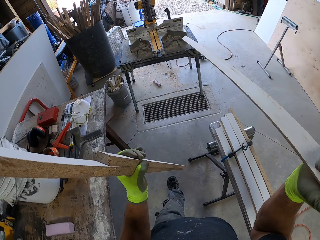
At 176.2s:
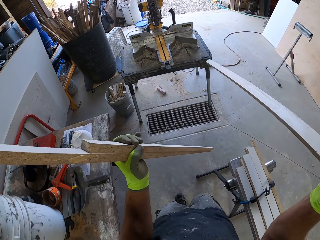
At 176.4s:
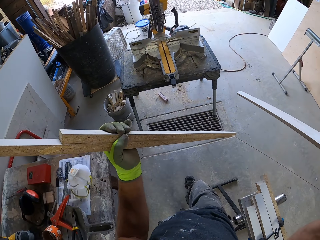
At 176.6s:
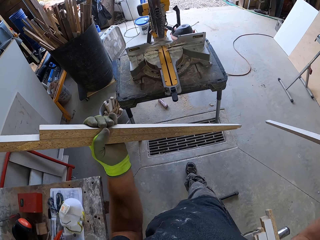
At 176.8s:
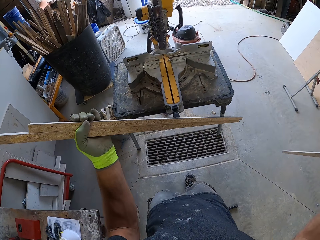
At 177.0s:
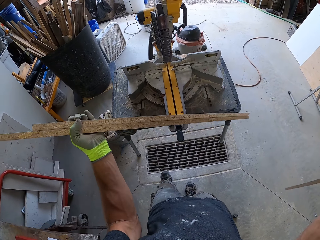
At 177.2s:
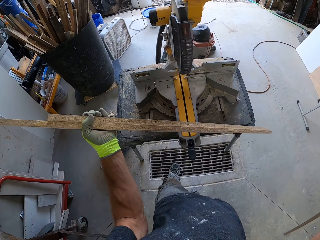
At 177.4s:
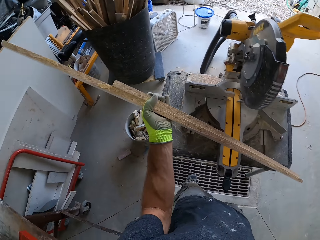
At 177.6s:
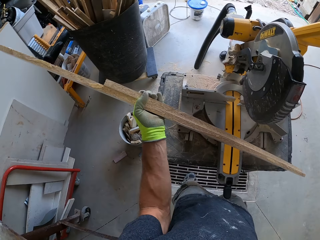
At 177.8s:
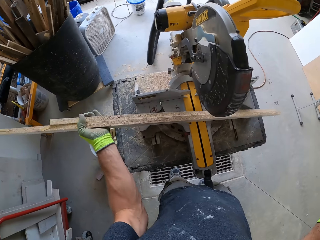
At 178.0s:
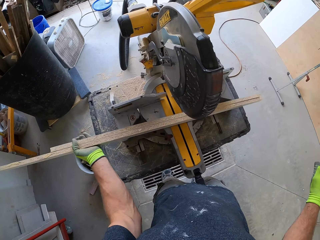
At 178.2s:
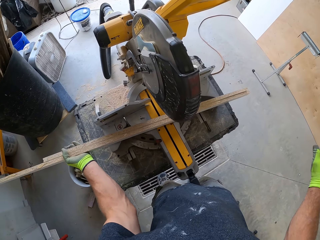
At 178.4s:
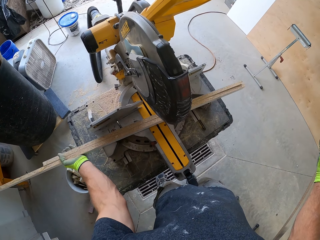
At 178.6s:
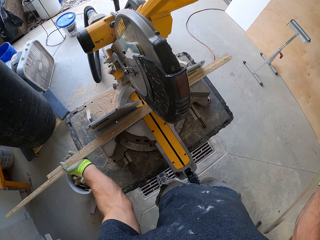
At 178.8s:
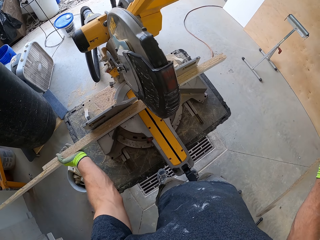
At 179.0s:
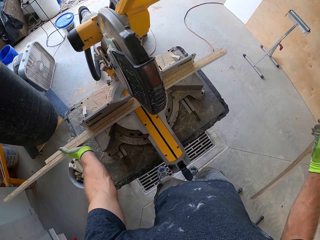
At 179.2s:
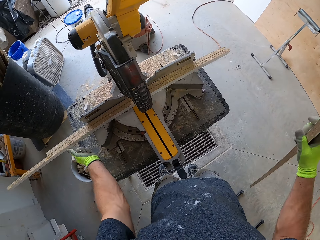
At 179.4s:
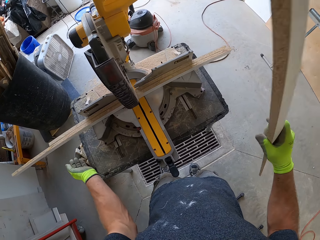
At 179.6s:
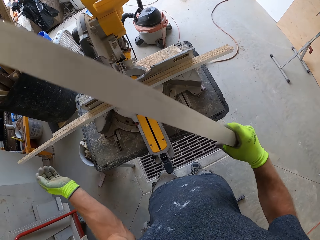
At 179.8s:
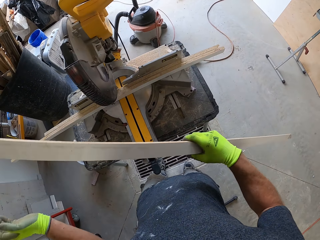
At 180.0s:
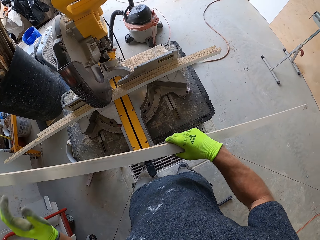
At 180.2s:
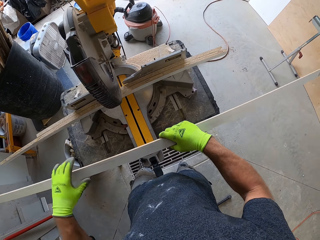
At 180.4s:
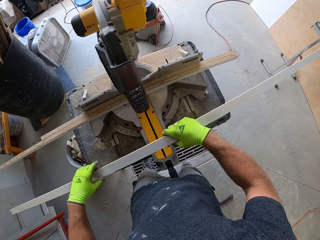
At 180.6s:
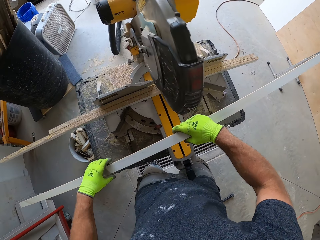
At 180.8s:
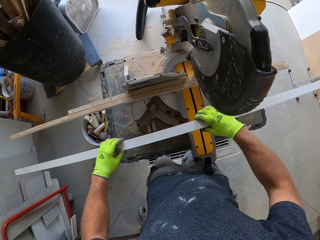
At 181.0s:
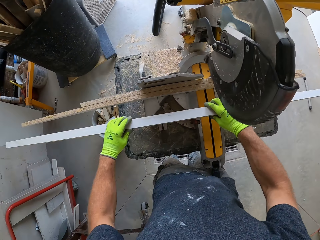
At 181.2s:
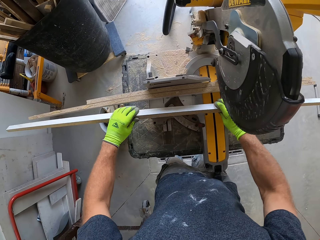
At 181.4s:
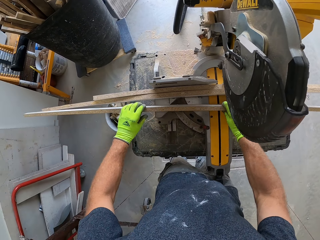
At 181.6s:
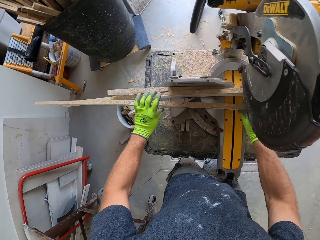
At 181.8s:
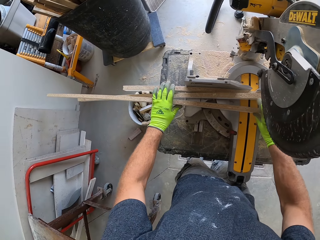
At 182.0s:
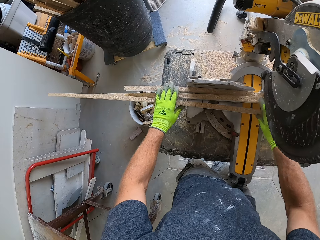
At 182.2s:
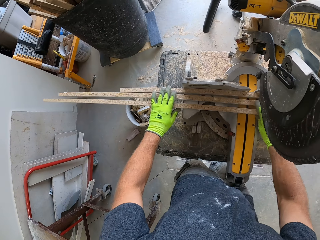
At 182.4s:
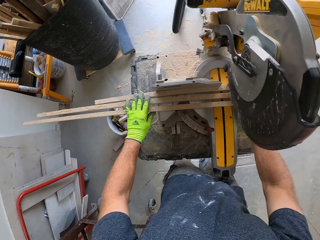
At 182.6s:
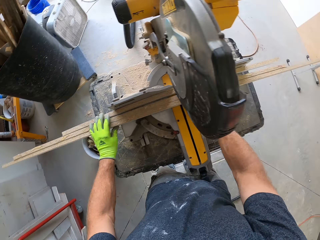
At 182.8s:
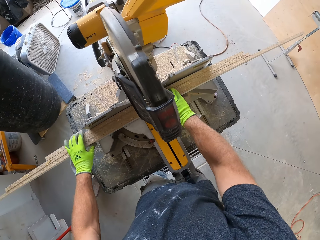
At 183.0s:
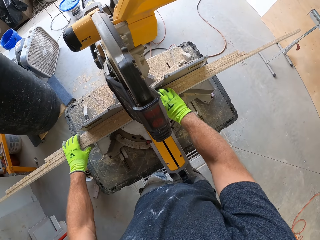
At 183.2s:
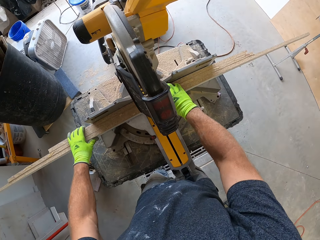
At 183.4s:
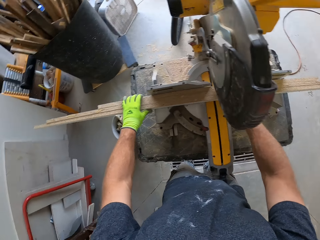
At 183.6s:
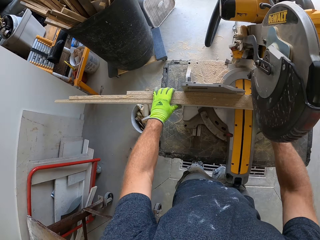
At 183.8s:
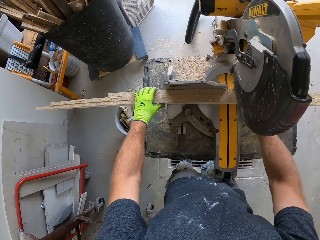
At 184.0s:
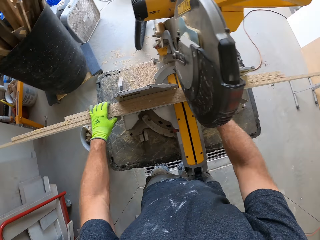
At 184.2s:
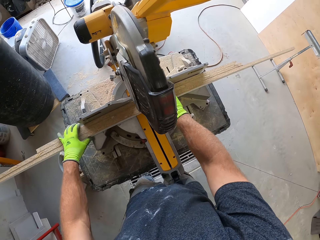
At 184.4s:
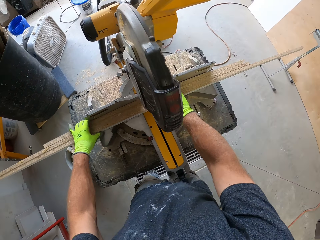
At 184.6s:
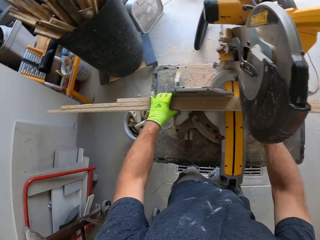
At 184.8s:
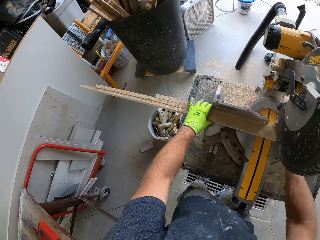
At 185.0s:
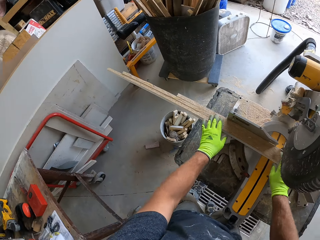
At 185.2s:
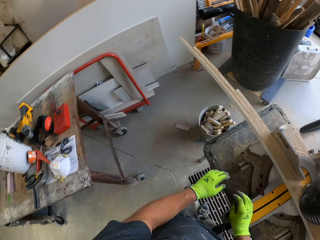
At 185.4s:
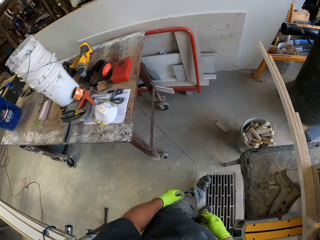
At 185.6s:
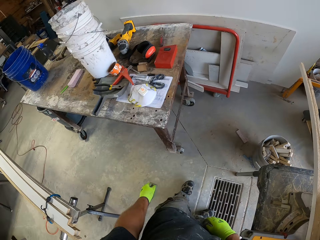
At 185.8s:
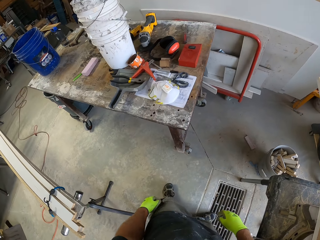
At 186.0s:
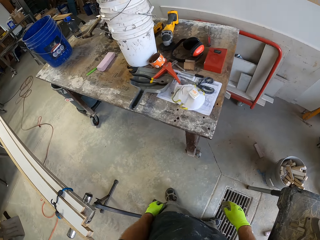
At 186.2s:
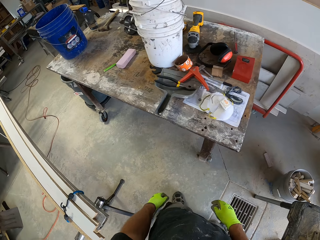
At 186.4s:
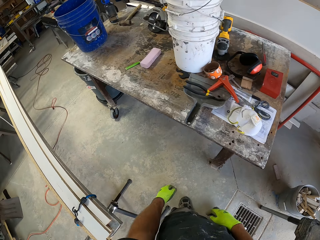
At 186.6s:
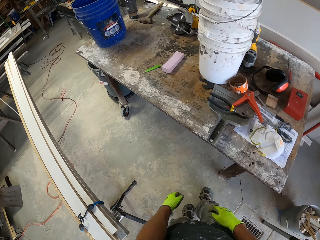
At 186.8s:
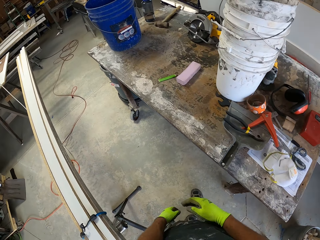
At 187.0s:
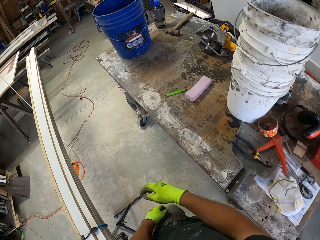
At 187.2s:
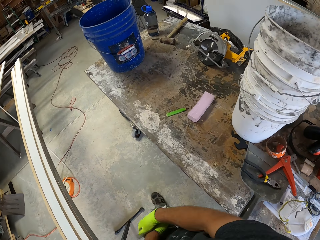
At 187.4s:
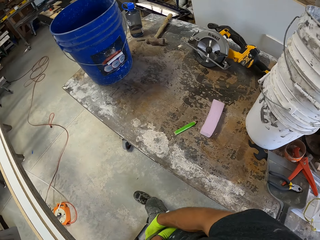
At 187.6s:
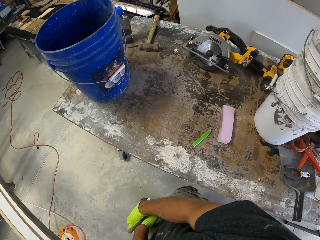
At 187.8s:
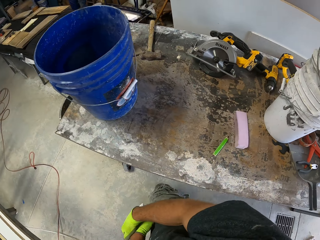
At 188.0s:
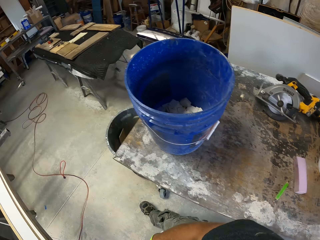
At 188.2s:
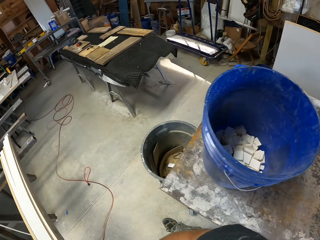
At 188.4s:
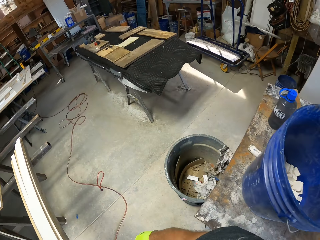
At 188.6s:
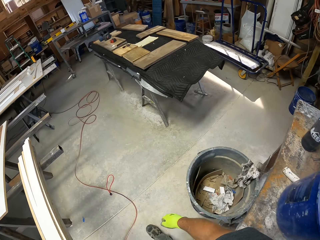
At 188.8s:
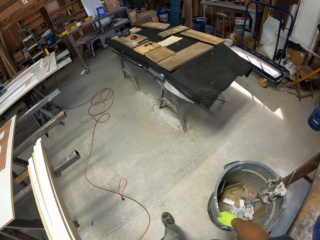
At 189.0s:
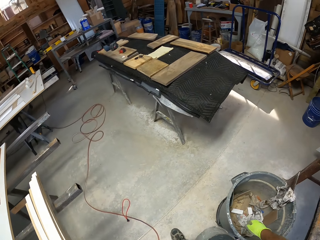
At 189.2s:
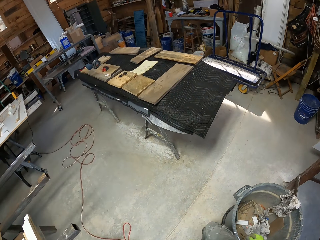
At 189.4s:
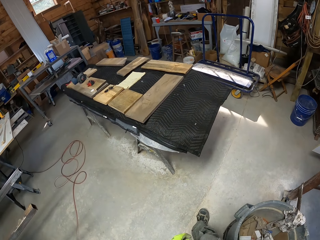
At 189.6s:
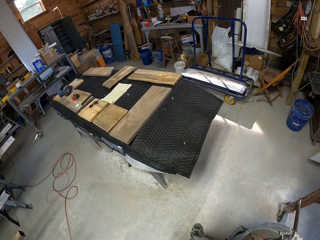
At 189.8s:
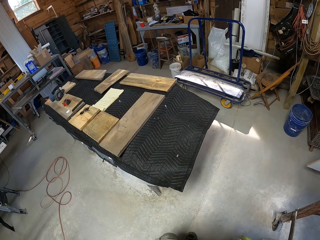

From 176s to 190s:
The camera wearer places the pieces of wood on the compound saw. They align the pieces of wood on the compound saw. They walk around the workshop.

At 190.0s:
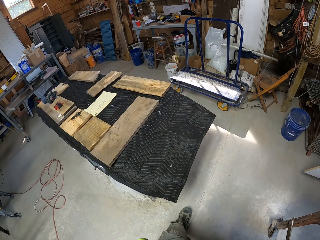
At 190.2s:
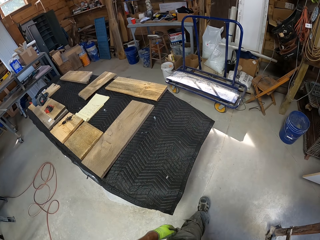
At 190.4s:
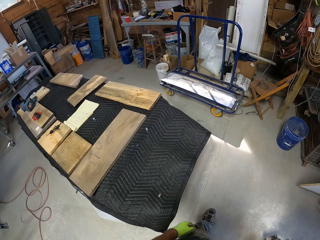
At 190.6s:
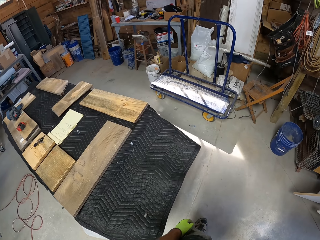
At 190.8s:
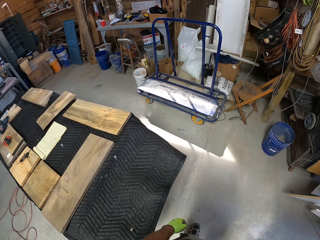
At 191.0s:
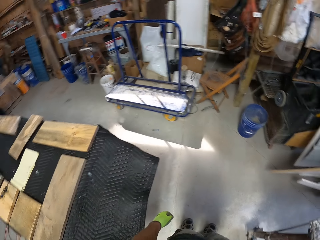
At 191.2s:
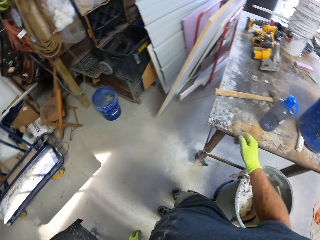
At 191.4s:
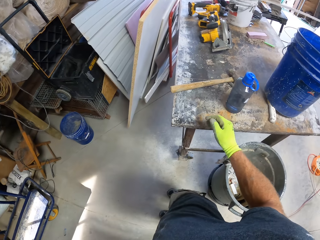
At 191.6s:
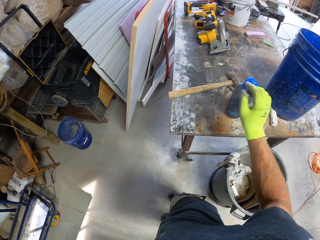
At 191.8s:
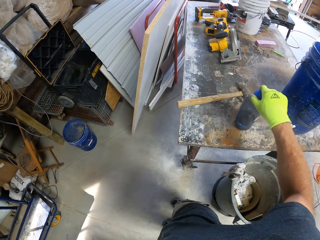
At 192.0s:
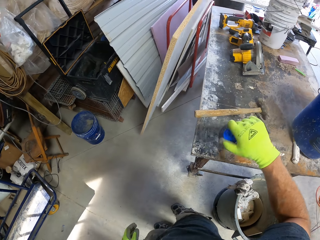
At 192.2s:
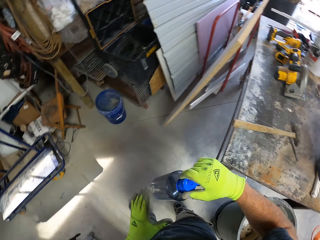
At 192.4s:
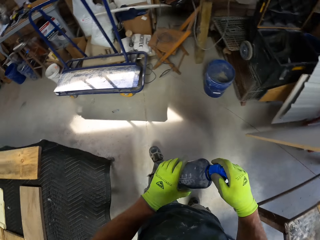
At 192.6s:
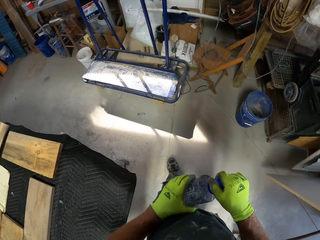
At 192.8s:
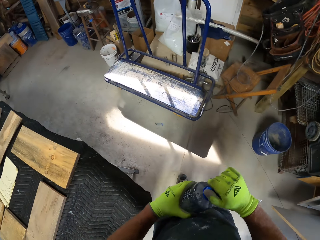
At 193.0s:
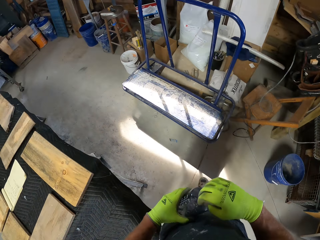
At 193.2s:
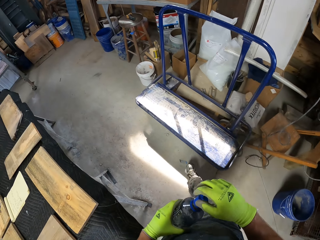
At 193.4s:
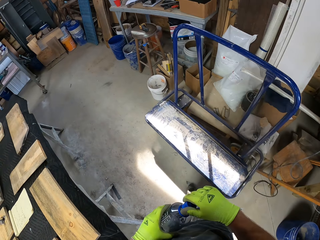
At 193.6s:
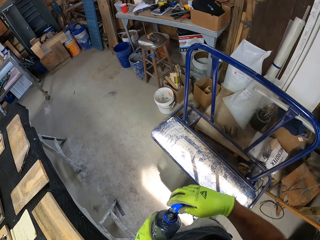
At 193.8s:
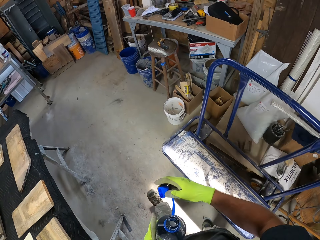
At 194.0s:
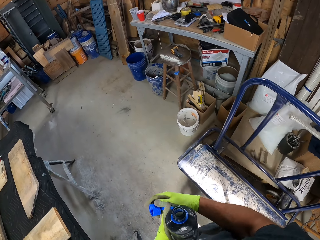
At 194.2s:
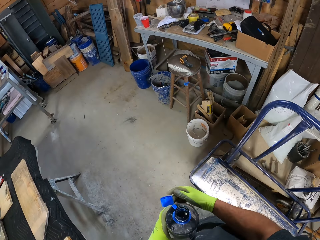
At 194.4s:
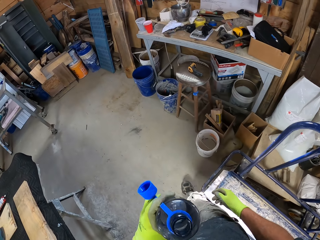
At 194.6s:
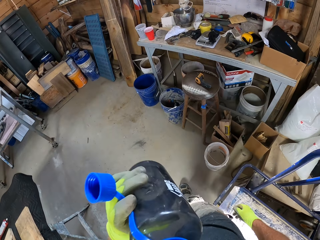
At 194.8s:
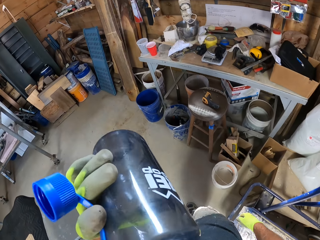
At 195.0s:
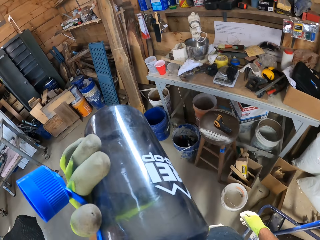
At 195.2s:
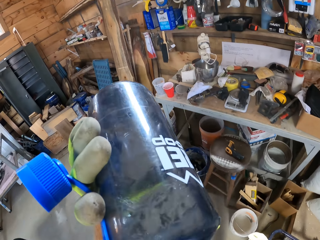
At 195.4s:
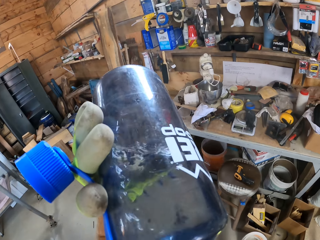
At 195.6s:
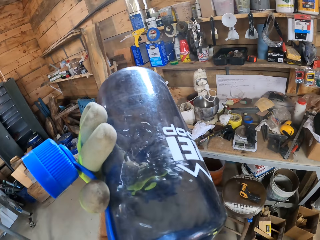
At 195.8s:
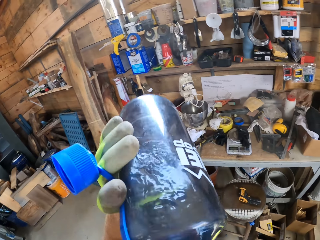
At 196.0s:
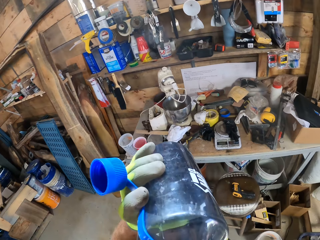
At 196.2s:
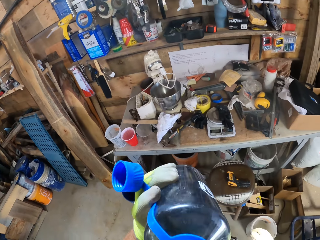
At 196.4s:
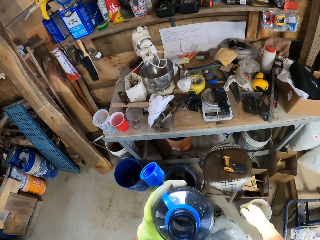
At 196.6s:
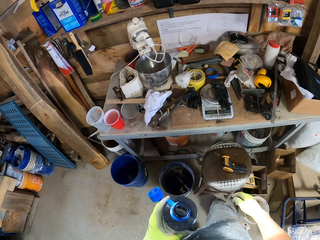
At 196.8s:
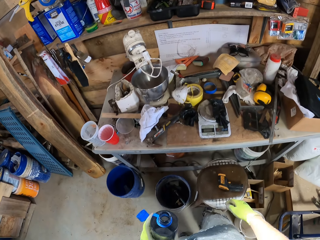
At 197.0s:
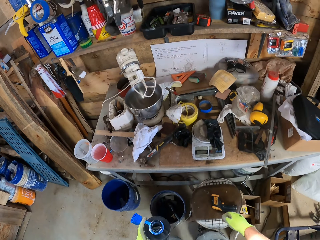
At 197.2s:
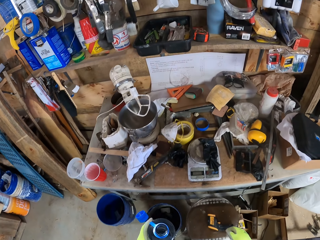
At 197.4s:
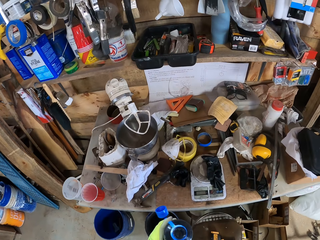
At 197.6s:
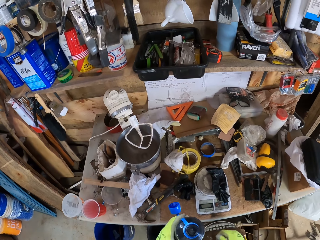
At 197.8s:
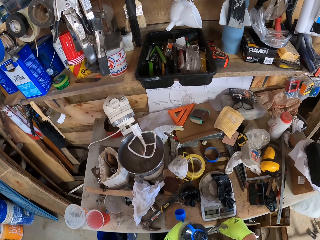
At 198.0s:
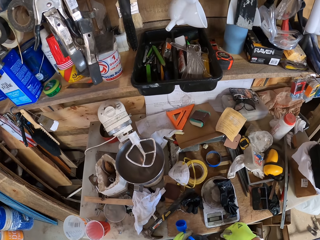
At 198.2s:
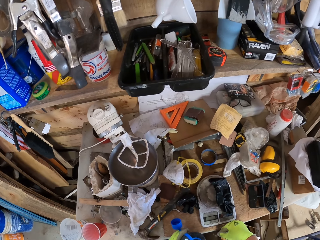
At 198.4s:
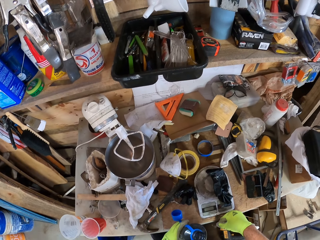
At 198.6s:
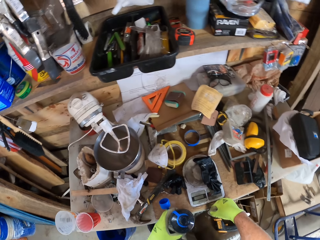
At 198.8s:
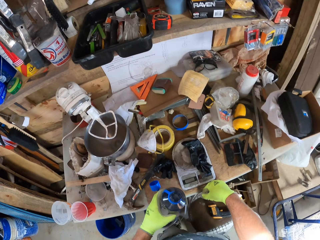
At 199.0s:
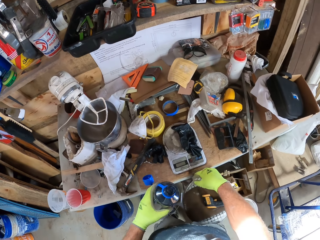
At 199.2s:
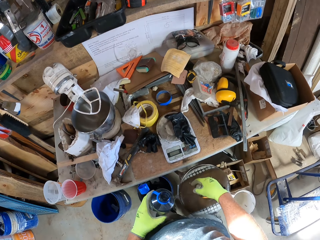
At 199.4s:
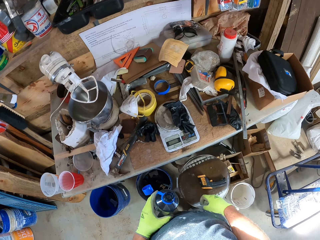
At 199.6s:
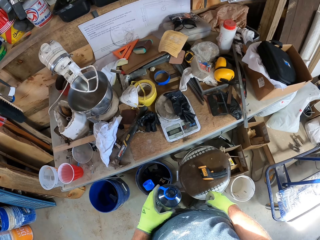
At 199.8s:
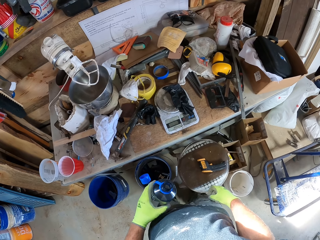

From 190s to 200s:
The camera wearer picks up a water bottle from the table. They open the bottle lid and walk around the workshop. They drink the water in the water bottle and walk around the workshop. They hold the water bottle. They stop at the table in the workshop.
